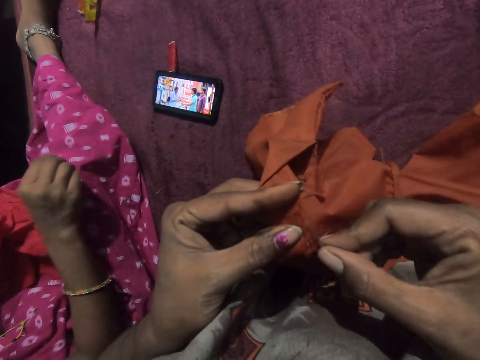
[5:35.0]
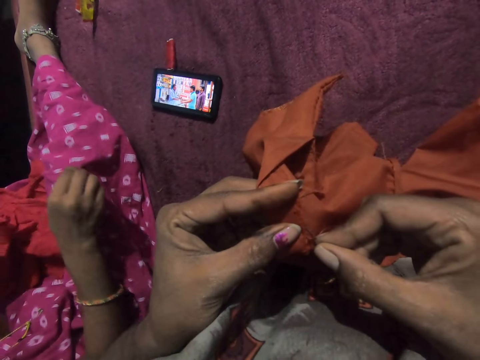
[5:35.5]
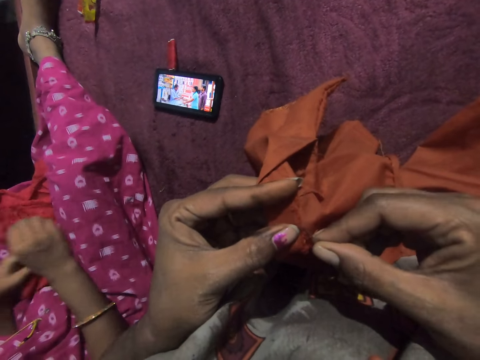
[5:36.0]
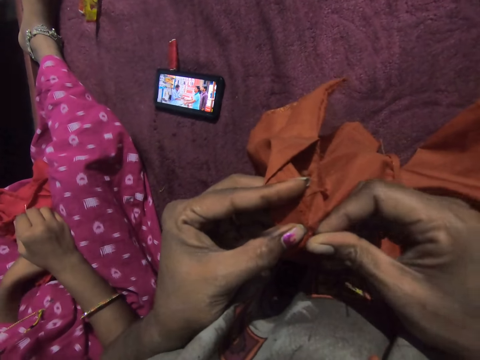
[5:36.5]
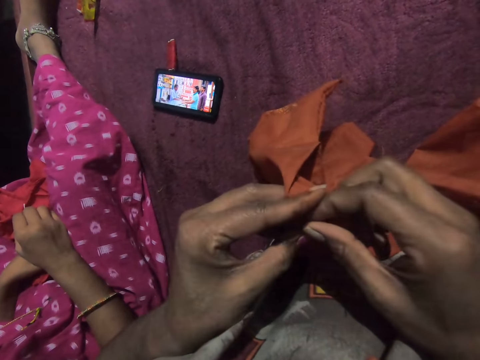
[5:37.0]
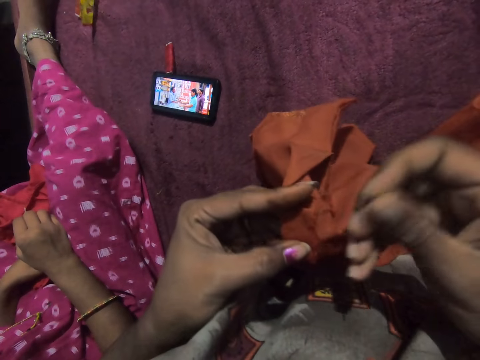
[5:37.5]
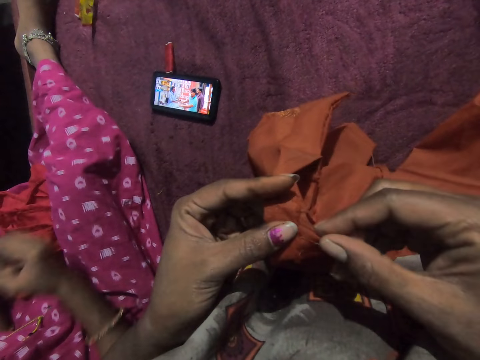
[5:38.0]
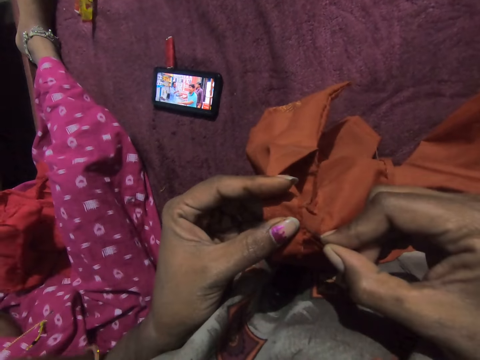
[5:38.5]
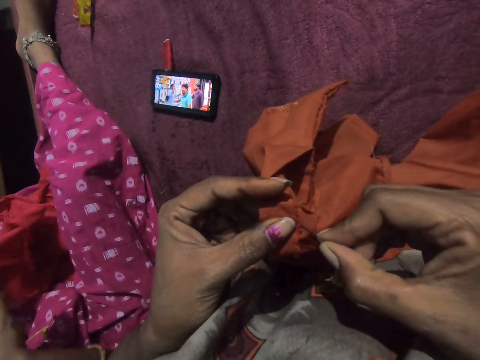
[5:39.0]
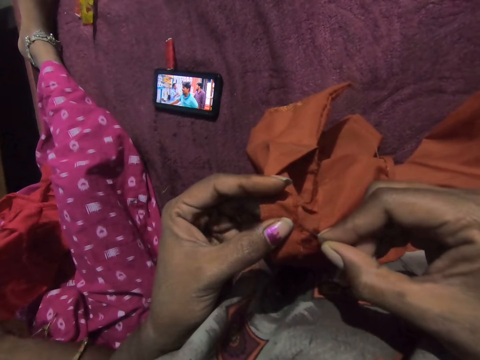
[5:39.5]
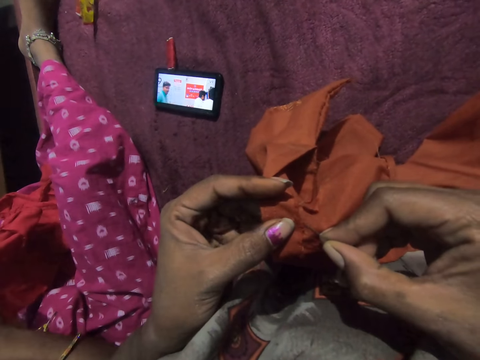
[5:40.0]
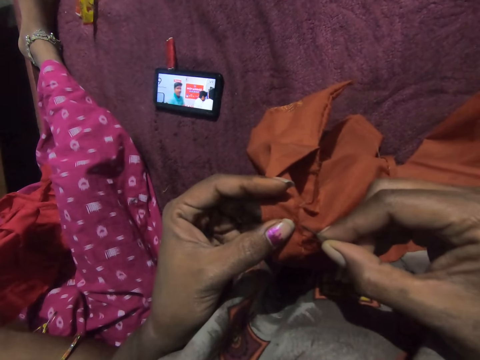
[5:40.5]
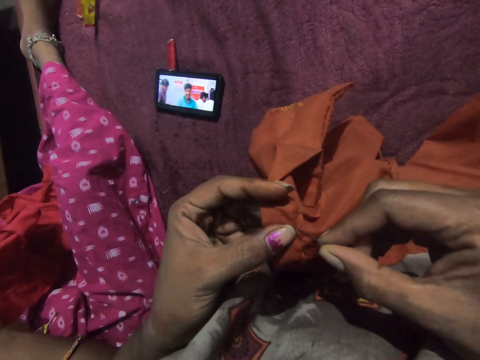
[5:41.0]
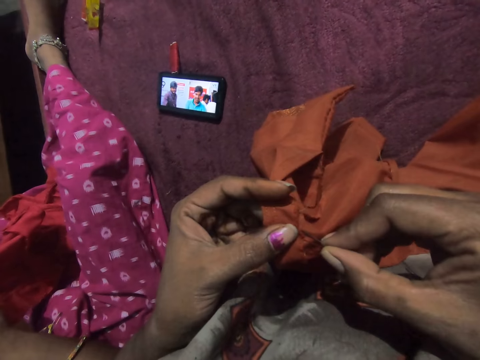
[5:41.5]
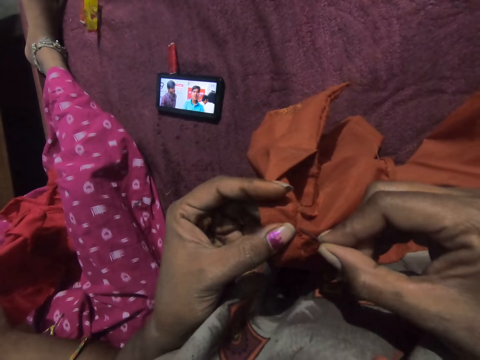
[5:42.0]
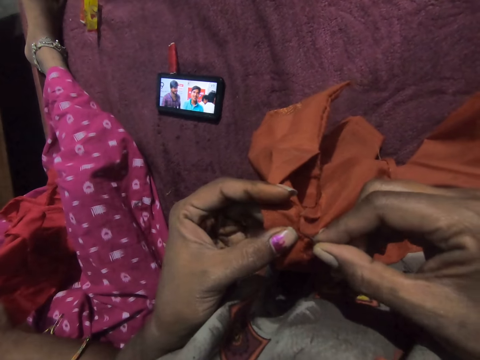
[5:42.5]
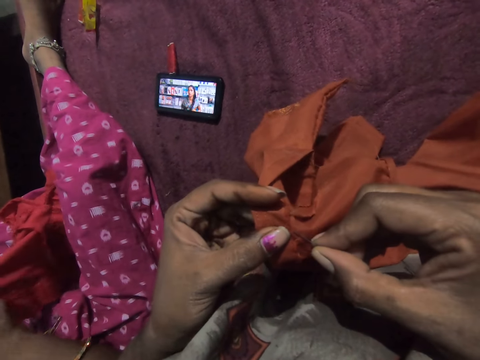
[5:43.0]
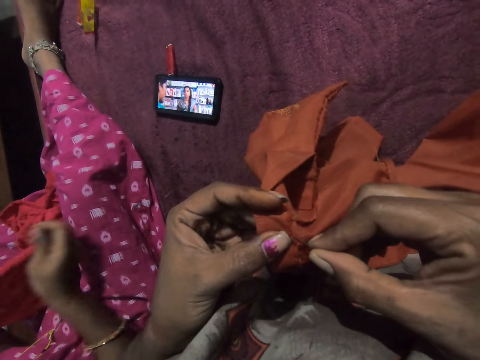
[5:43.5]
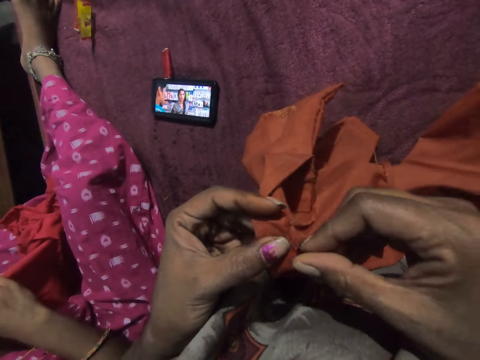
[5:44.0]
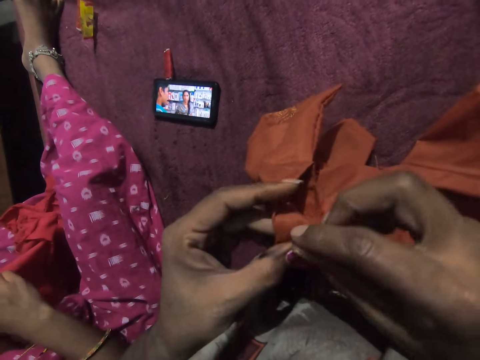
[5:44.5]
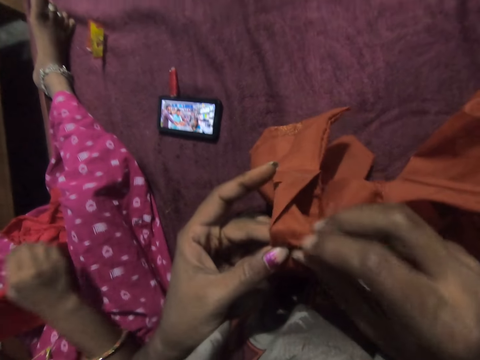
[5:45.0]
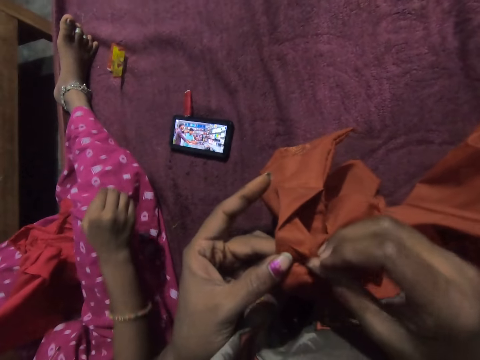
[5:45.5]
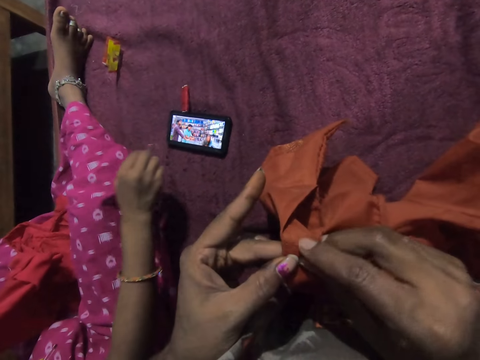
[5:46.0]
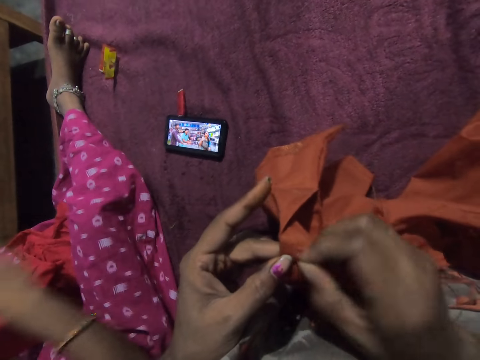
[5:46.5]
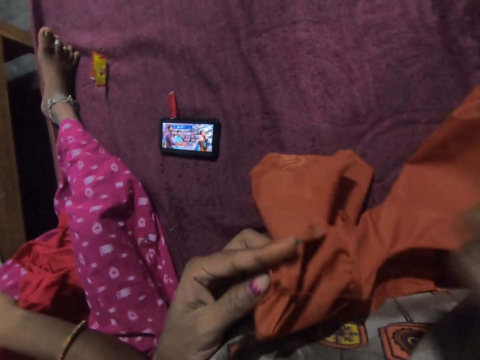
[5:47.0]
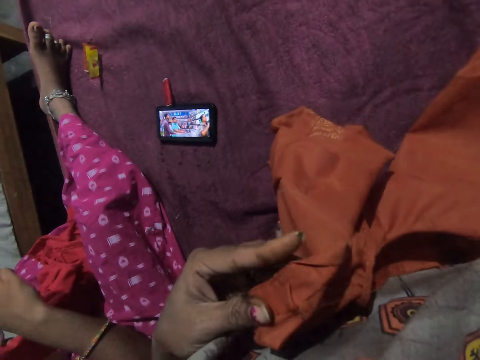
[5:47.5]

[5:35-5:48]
The woman sews the cloth on her left hand with the needle in her right hand.

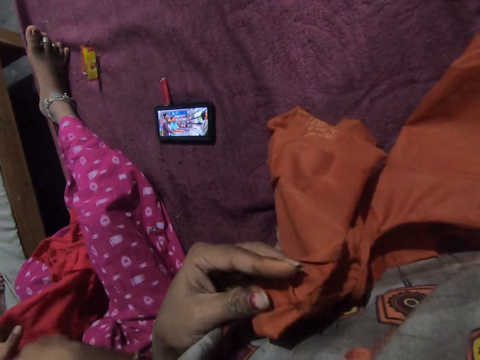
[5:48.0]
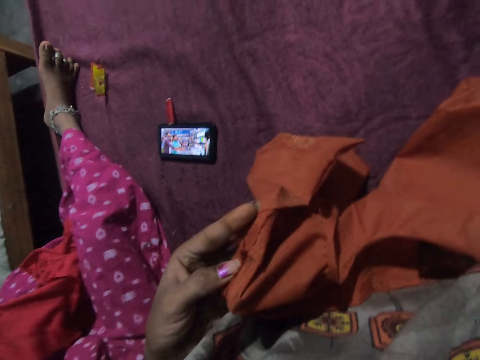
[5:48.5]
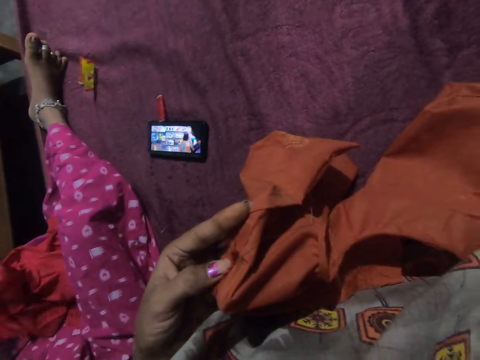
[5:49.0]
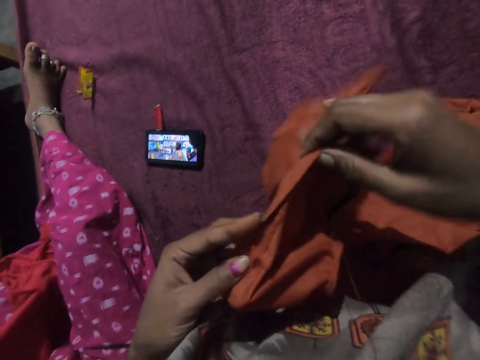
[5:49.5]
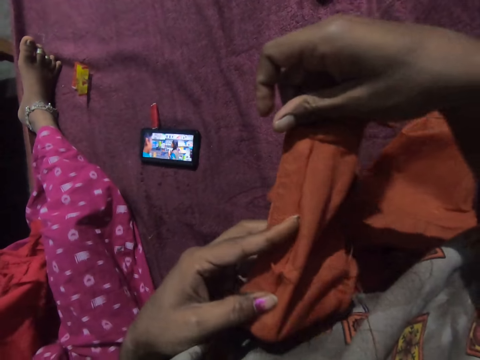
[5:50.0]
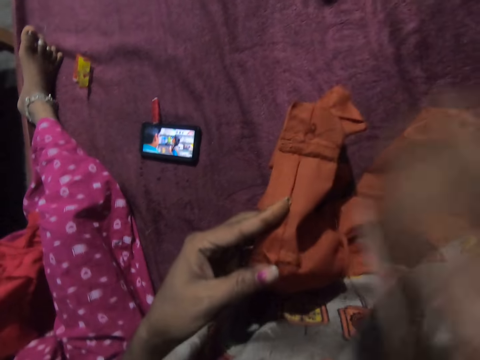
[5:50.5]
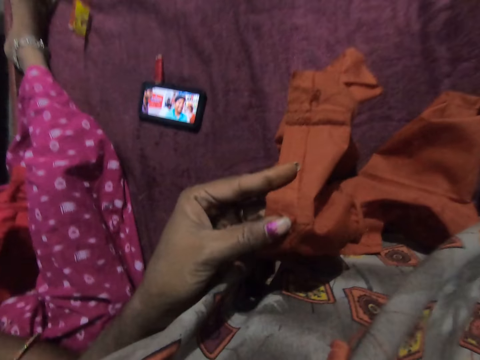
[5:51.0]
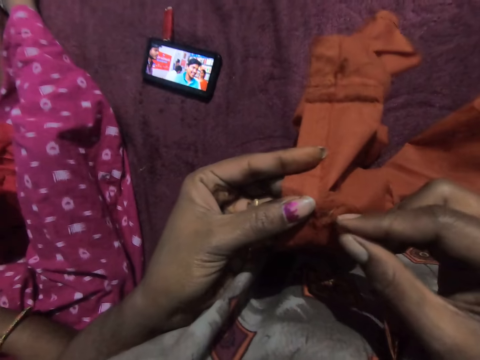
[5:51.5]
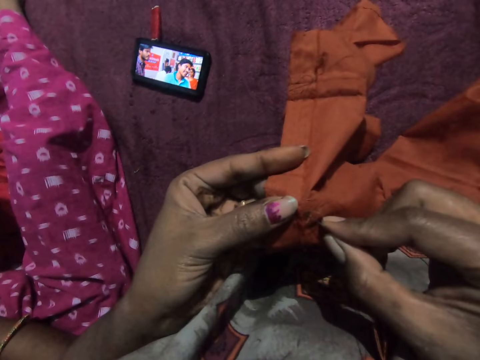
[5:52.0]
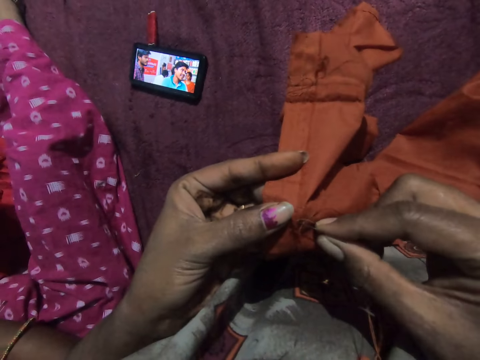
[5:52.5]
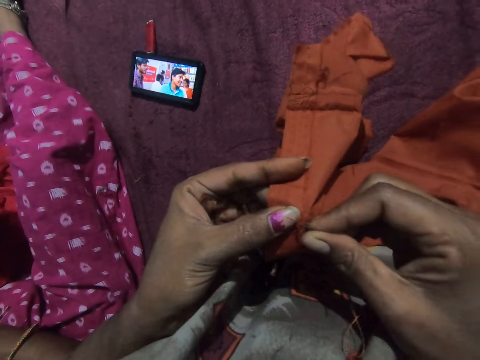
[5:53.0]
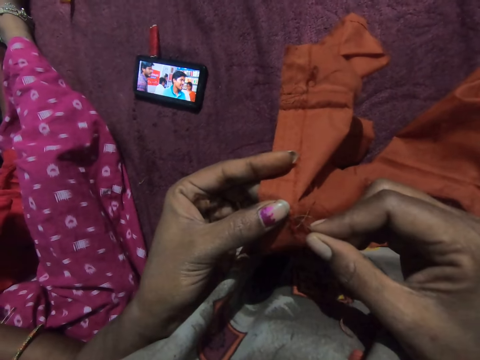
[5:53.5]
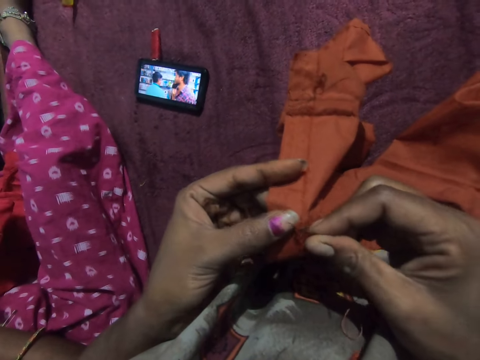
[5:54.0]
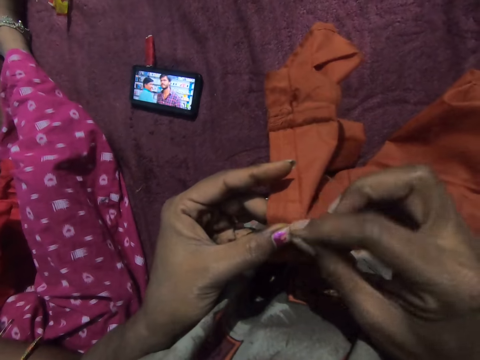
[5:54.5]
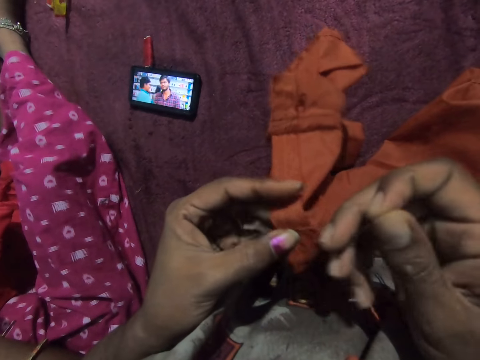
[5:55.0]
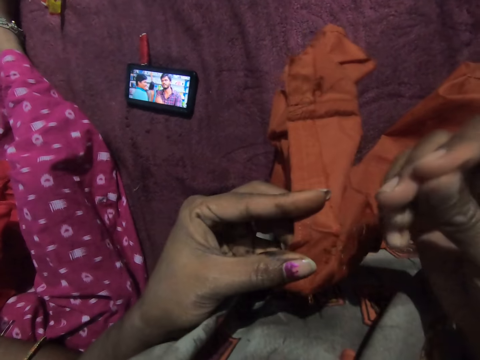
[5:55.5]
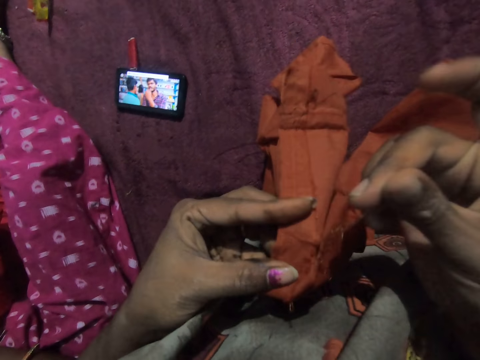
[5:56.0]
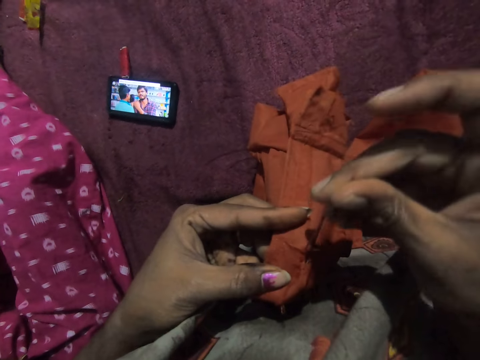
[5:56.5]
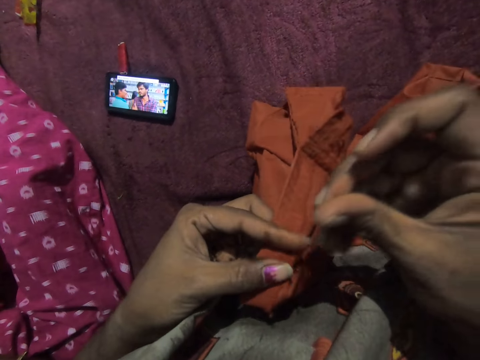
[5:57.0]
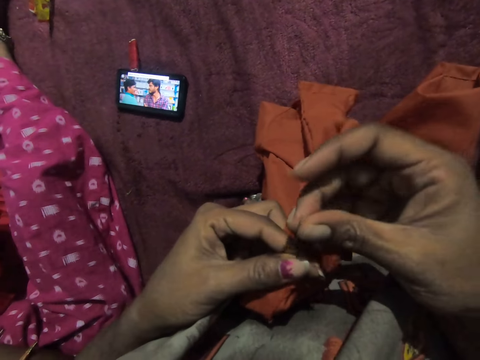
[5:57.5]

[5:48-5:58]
The camera wearer holds the cloth with both hands. She sews the cloth in her left hand with the needle in her right hand.

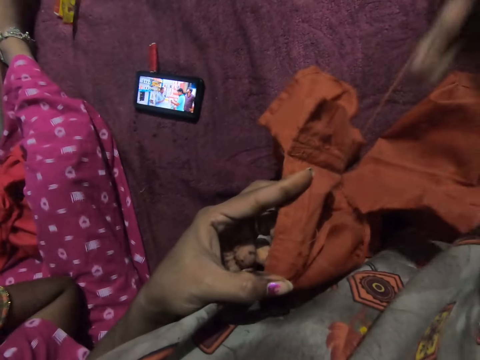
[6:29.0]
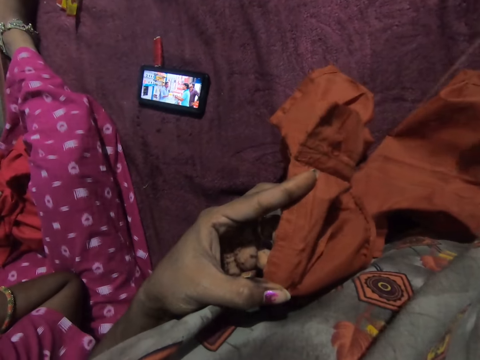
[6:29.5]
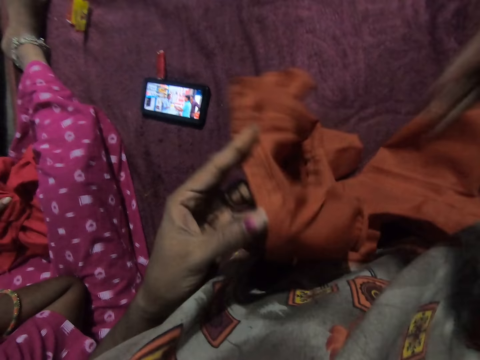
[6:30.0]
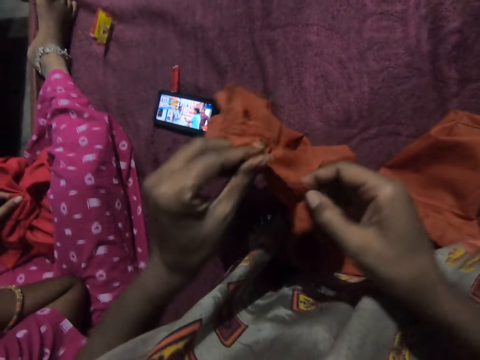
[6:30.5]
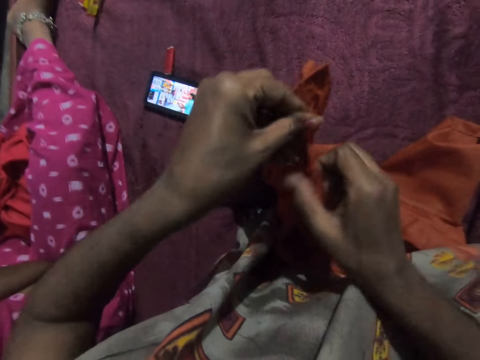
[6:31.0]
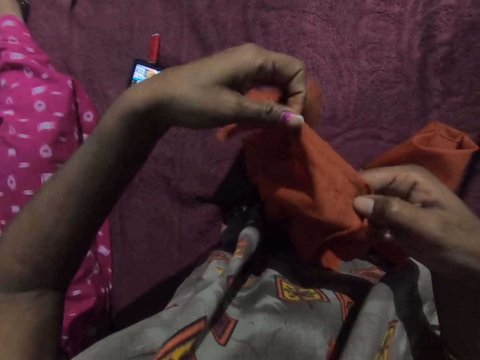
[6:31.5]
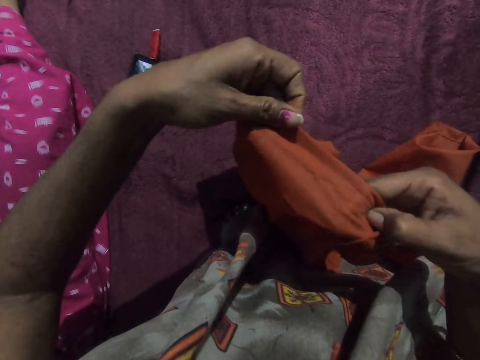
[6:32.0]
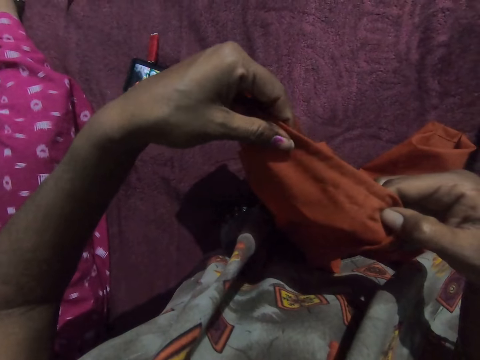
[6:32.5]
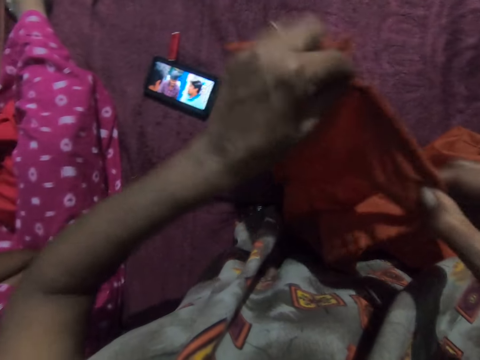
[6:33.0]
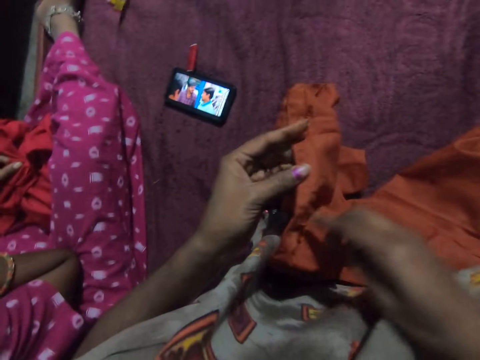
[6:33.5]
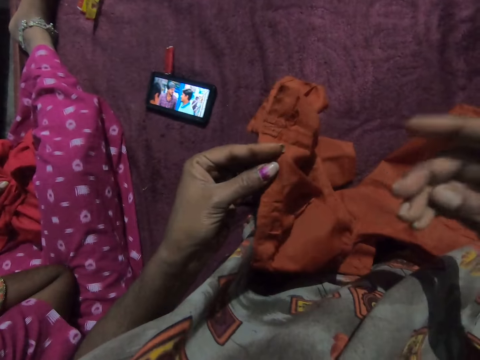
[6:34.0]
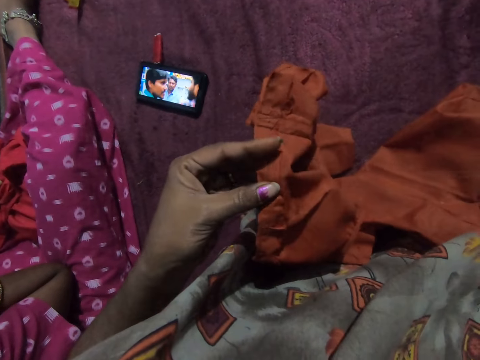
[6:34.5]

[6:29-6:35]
The camera wearer holds the cloth with both hands.
